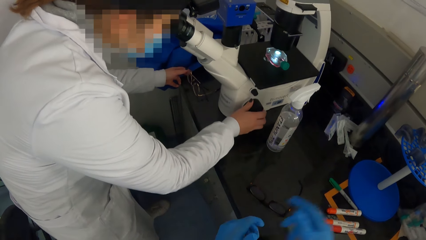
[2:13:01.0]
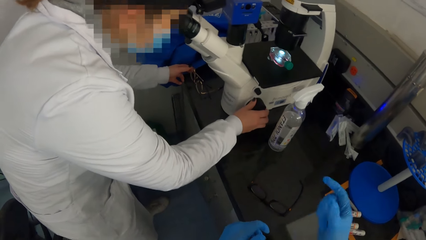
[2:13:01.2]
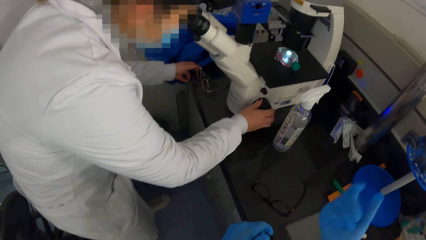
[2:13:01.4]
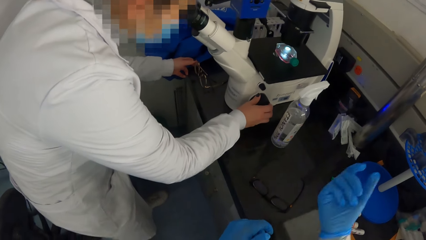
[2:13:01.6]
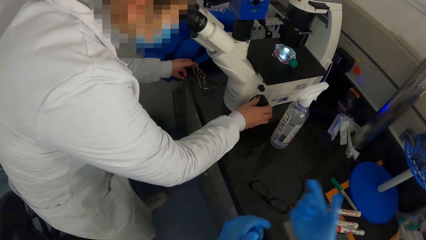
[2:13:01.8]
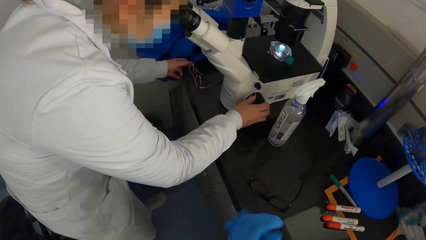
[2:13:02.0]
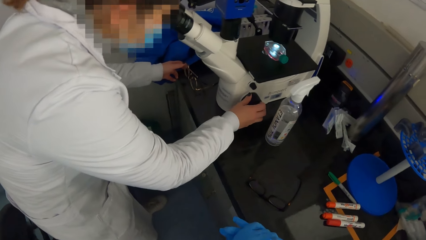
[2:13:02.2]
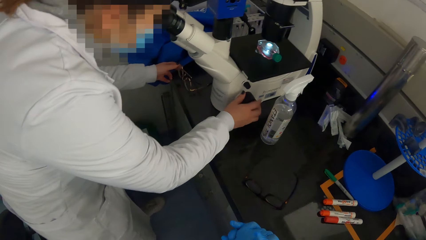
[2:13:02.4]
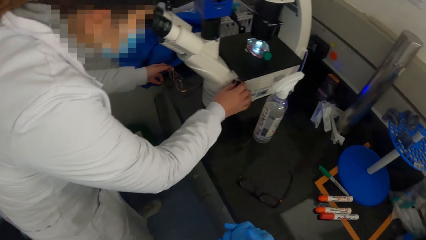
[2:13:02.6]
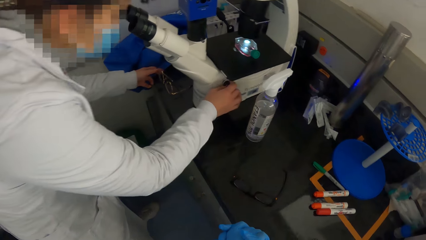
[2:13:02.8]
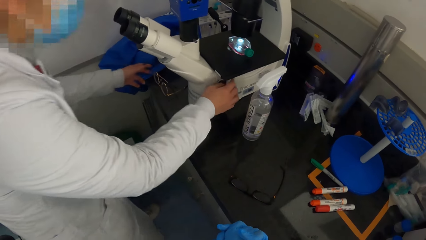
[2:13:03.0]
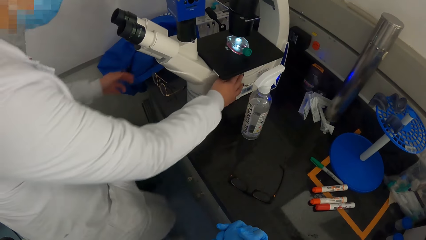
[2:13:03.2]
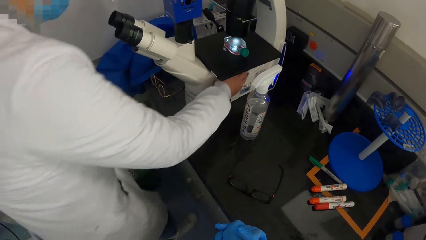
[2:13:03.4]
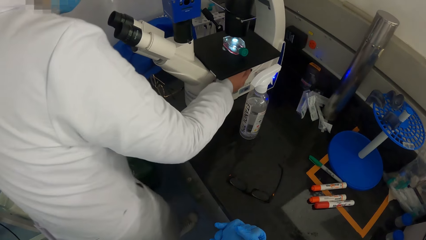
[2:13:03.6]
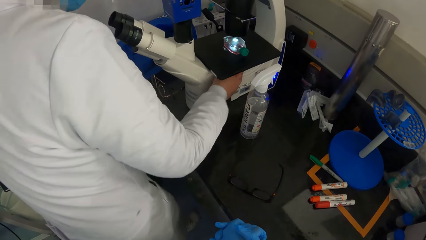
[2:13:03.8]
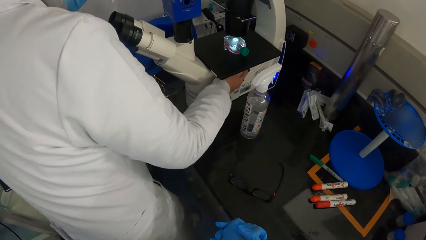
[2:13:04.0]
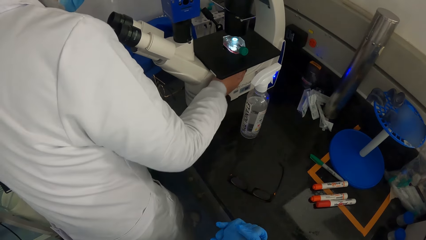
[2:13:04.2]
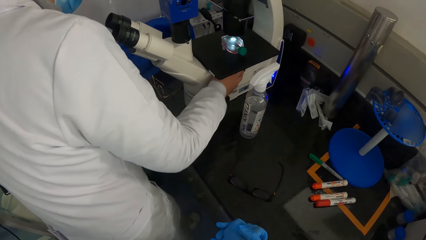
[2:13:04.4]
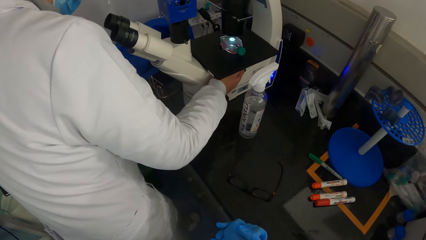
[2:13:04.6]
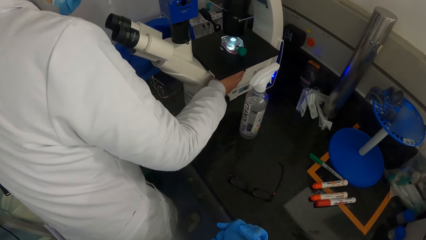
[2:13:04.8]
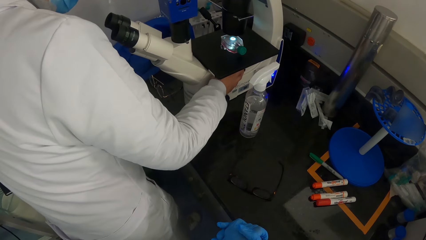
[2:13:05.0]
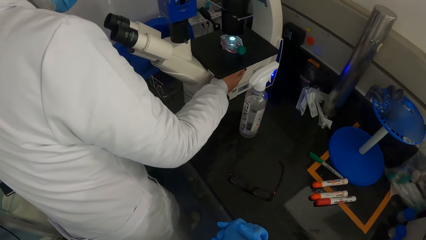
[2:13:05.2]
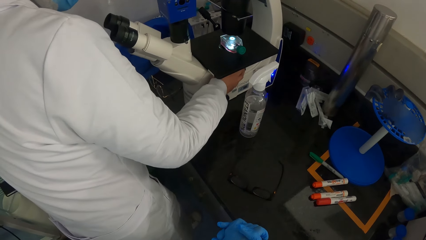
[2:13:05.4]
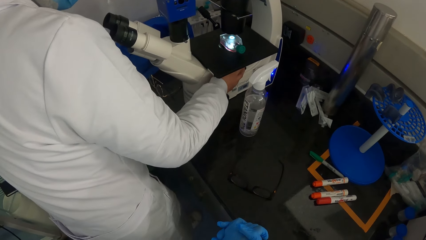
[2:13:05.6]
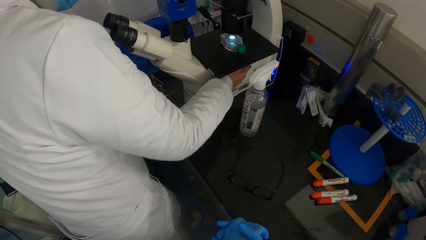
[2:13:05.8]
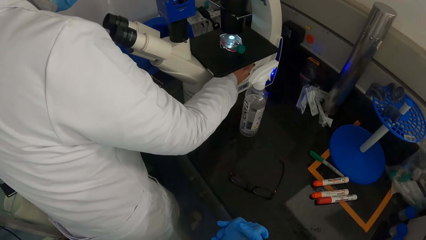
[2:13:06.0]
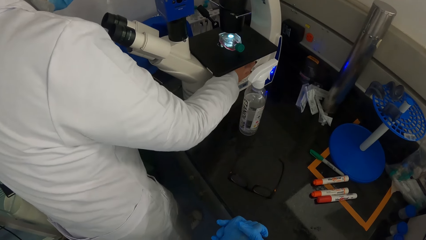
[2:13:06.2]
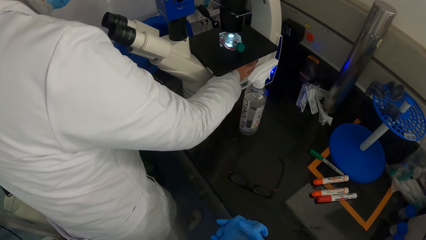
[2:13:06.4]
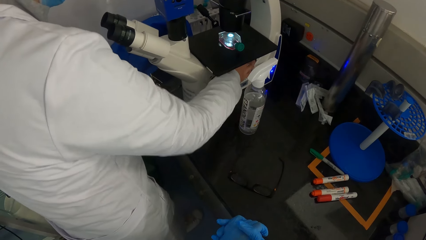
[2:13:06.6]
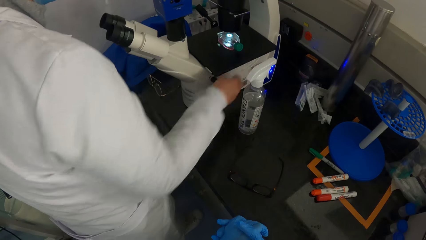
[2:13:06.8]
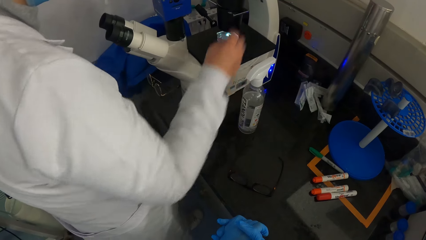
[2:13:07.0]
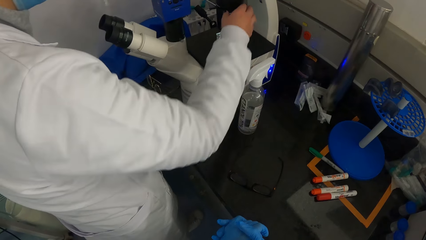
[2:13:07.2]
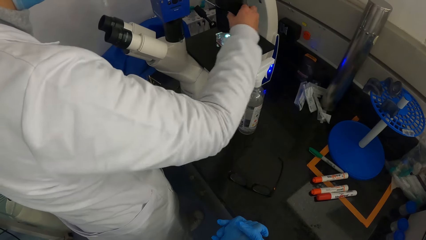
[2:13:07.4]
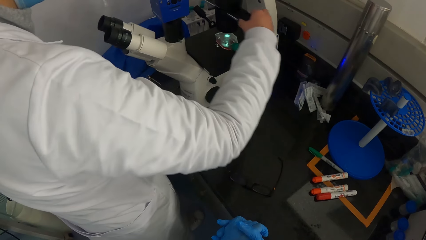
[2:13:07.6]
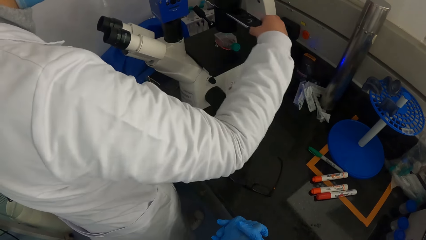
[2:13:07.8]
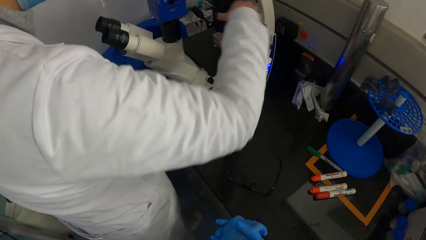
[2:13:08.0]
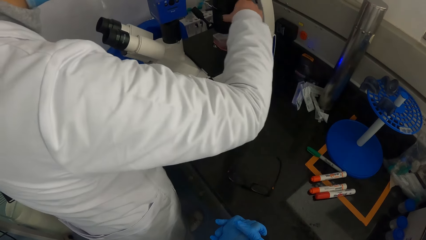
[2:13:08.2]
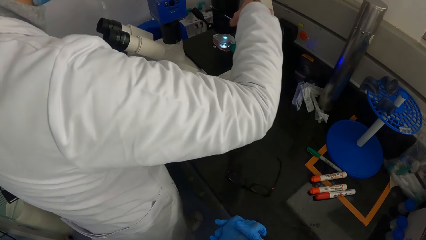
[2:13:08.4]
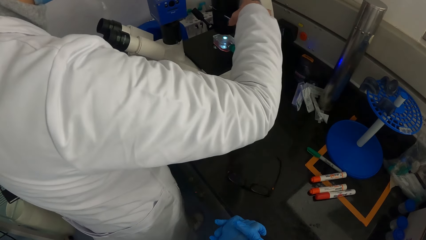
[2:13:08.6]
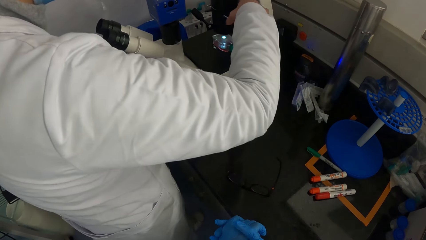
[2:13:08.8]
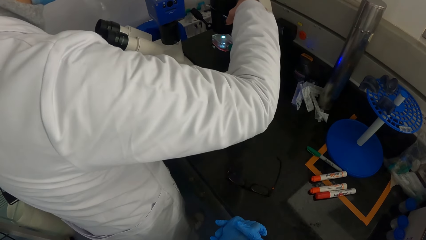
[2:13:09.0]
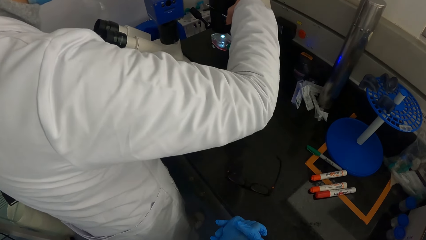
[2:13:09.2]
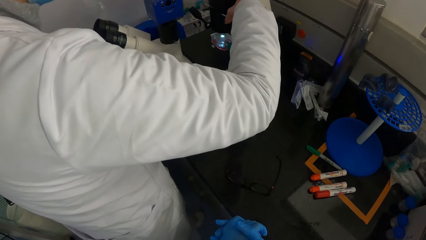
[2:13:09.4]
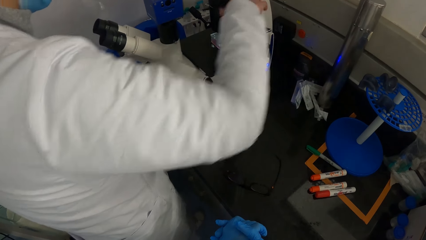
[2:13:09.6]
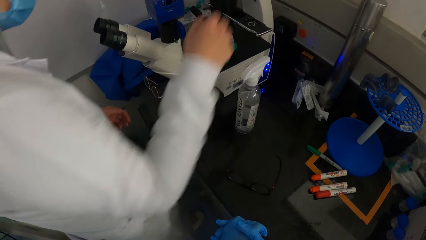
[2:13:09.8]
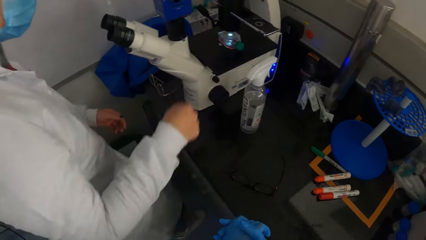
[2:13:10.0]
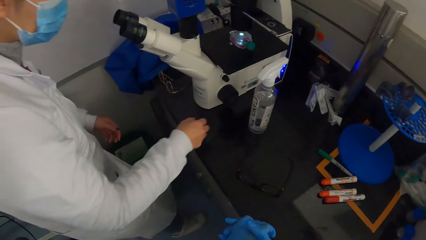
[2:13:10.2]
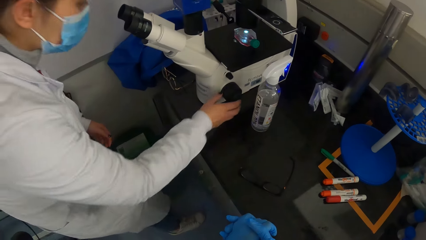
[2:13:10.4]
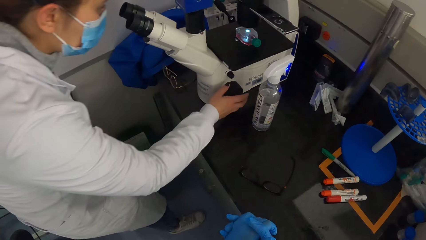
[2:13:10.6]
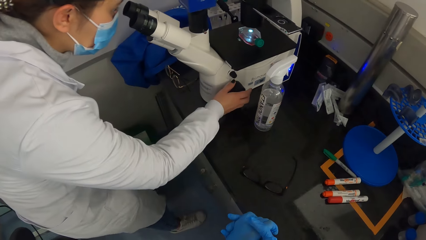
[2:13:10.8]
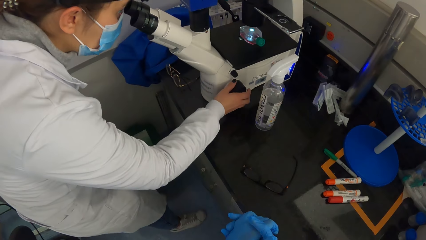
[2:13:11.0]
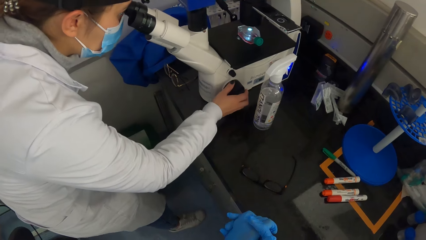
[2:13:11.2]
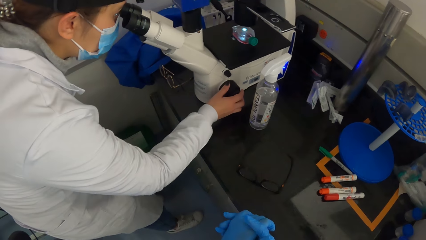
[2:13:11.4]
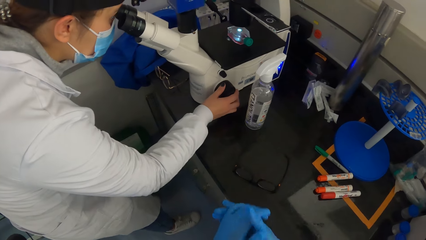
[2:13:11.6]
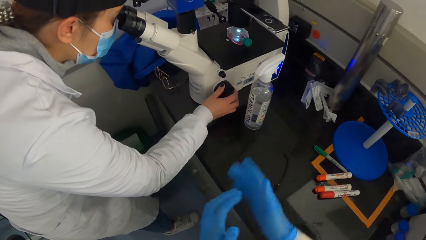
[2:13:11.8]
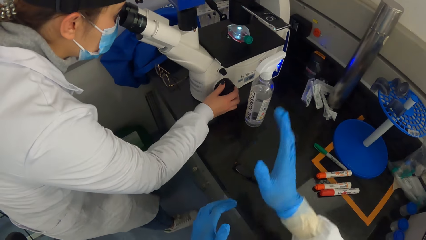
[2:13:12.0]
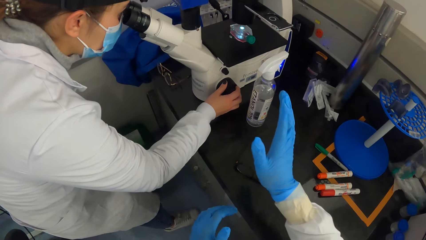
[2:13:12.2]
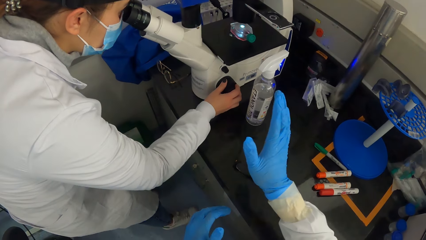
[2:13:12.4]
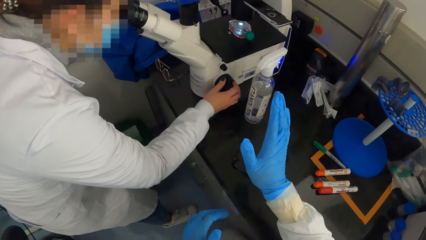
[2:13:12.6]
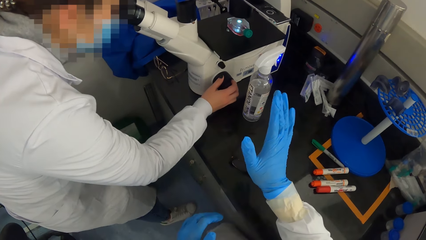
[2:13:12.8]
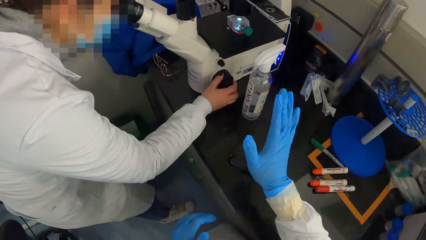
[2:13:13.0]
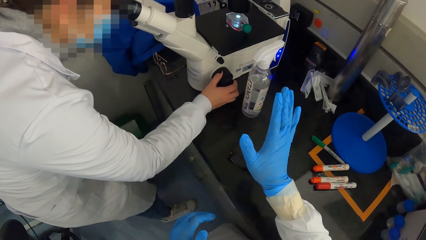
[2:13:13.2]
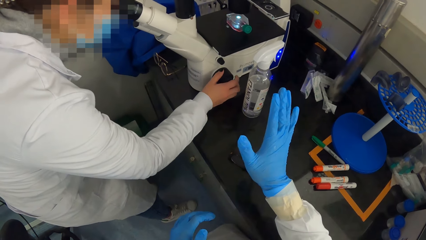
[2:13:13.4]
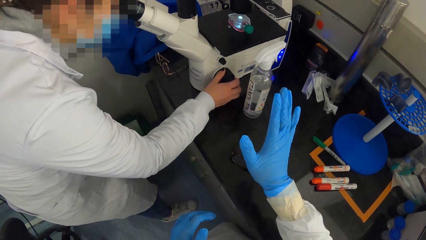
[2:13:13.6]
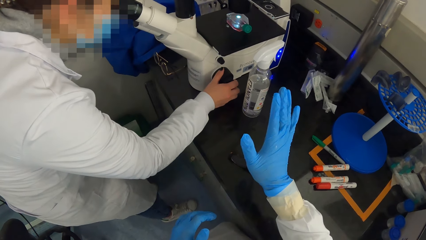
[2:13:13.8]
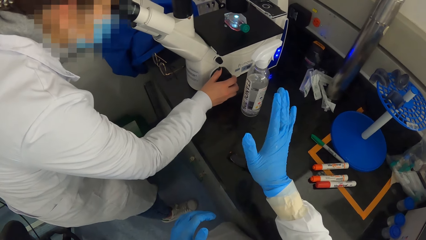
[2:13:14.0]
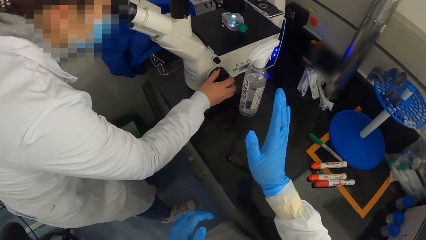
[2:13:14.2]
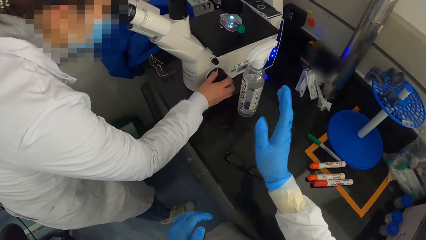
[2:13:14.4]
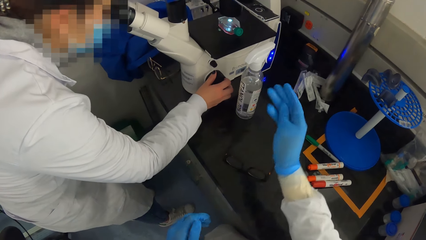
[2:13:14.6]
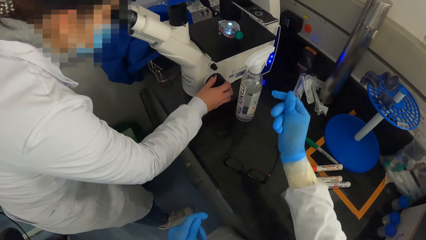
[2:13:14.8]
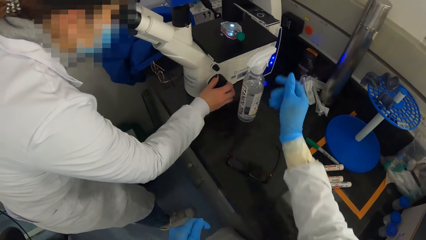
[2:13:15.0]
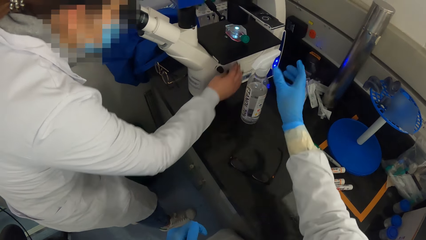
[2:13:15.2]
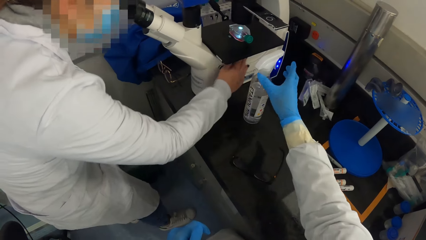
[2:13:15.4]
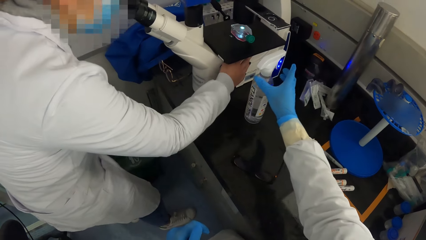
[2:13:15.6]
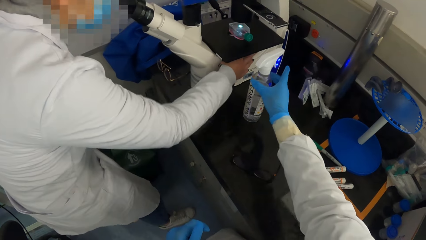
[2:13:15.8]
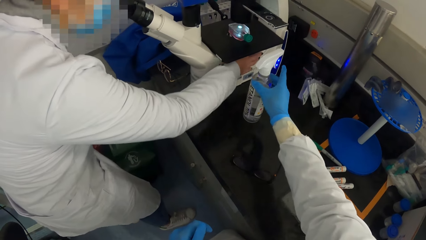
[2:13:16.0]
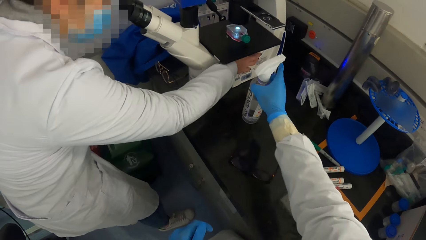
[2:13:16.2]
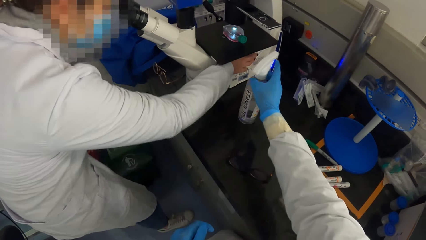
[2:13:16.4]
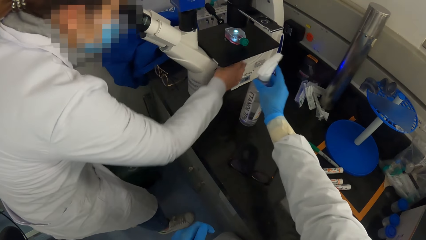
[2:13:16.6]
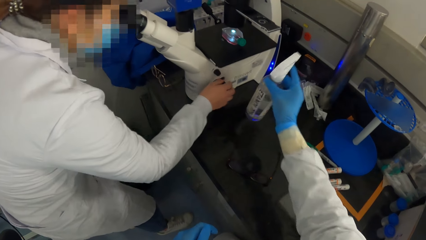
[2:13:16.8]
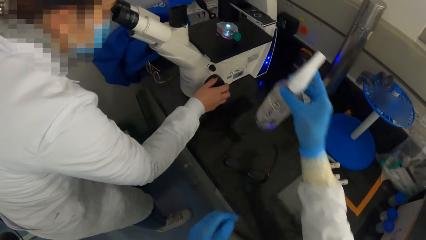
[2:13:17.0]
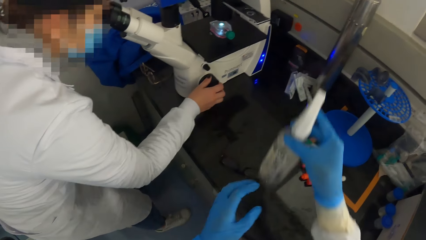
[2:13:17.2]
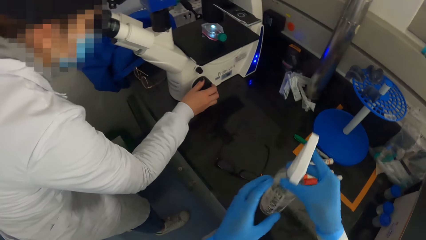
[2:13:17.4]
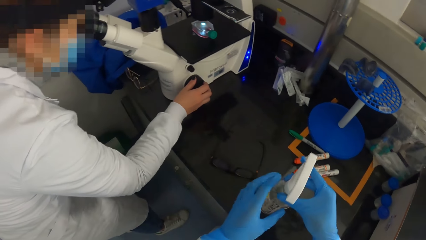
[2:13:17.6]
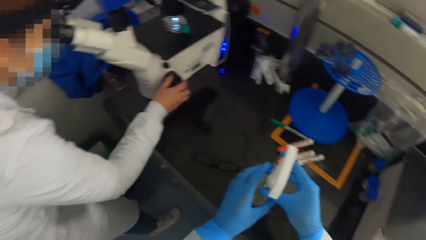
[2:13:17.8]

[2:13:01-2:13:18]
The woman adjusts the coarse focus of the microscope with her right hand. The camera wearer gesticulates with her right hand. She converses with the woman. The woman adjusts the fine focus of the microscope with her right hand. The woman adjusts an illuminator of the microscope with her right hand. The woman pulls a plate of the microscope with her right hand. The woman looks into the eyecups of the microscope. The woman adjusts the coarse focus of the microscope with her right hand. The camera wearer gesticulates with her right hand. She converses with the woman. The woman adjusts the illuminator of the microscope with her right hand. The camera wearer picks up the sanitizer spray bottle from the table with her right hand. The woman adjusts the coarse focus of the microscope with her right hand. The camera wearer passes the sanitizer spray bottle in her right hand to her left hand.
